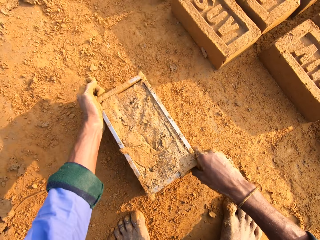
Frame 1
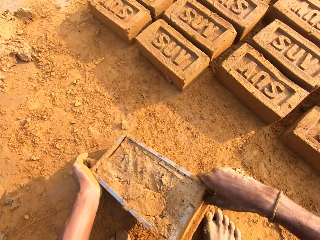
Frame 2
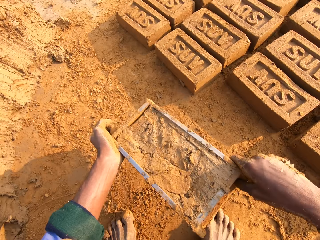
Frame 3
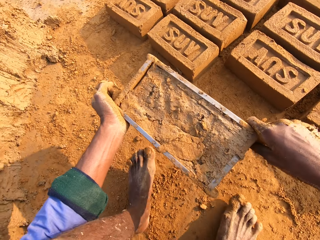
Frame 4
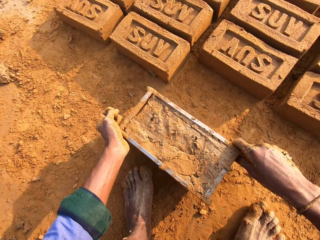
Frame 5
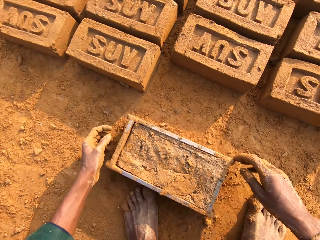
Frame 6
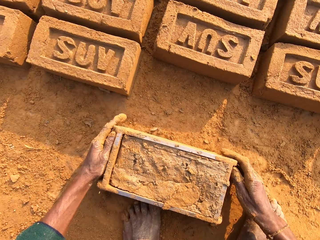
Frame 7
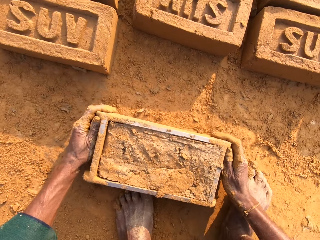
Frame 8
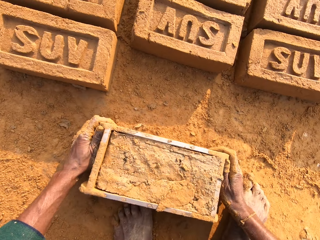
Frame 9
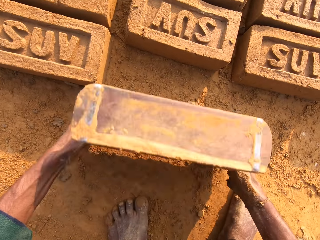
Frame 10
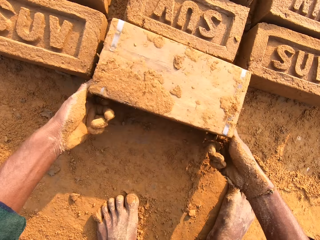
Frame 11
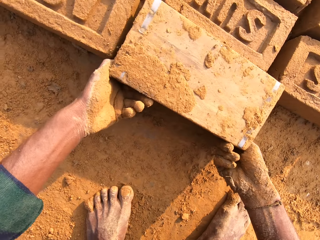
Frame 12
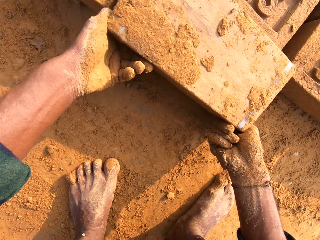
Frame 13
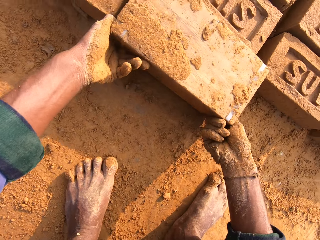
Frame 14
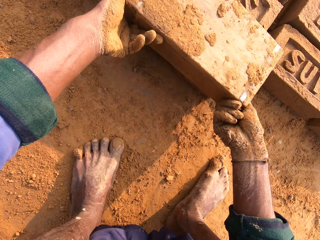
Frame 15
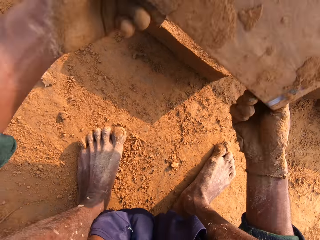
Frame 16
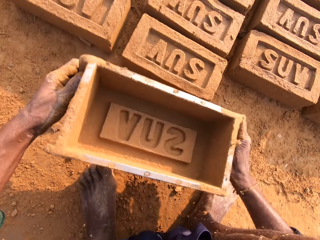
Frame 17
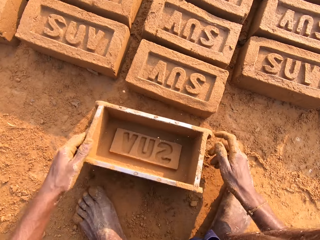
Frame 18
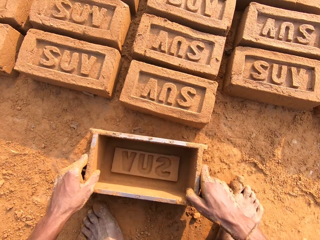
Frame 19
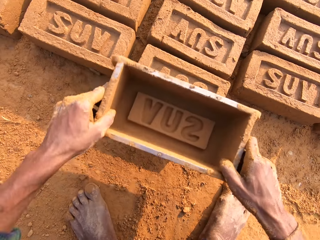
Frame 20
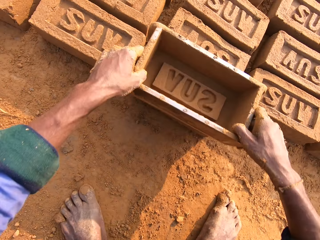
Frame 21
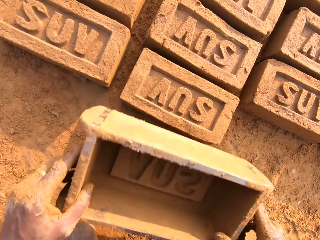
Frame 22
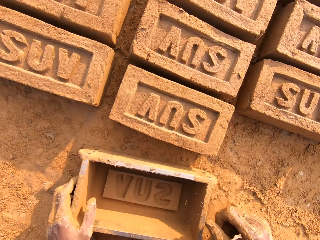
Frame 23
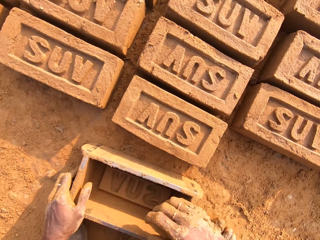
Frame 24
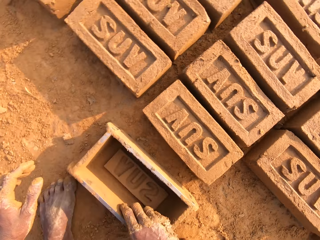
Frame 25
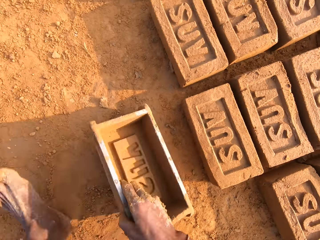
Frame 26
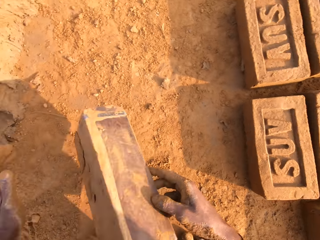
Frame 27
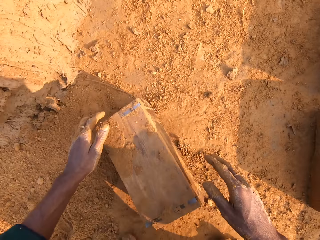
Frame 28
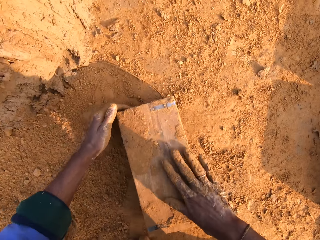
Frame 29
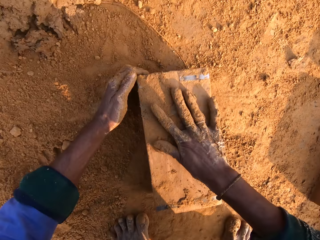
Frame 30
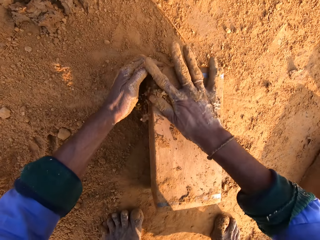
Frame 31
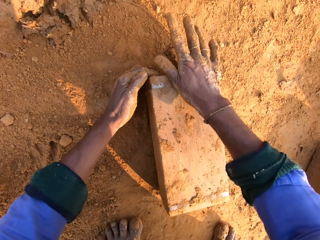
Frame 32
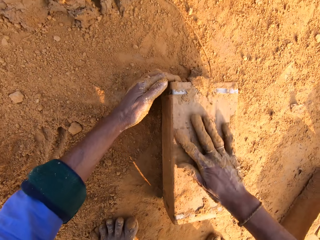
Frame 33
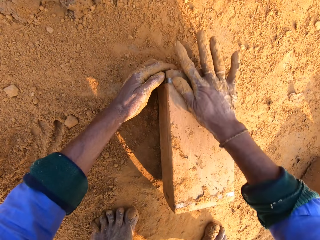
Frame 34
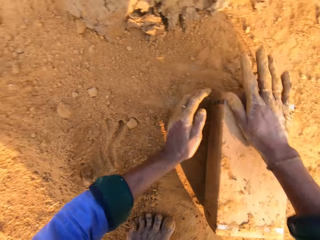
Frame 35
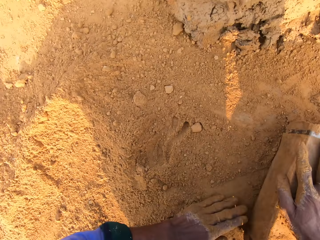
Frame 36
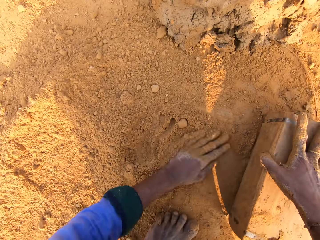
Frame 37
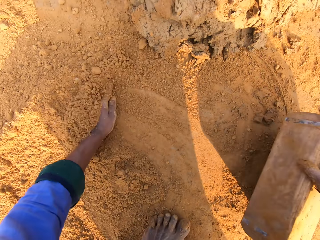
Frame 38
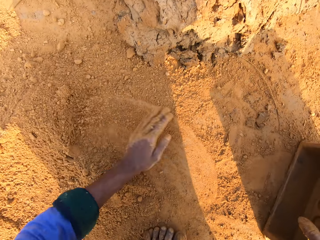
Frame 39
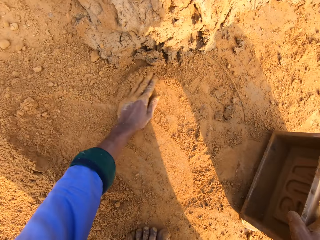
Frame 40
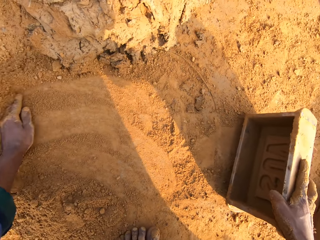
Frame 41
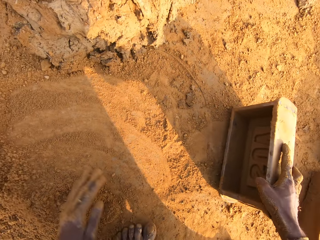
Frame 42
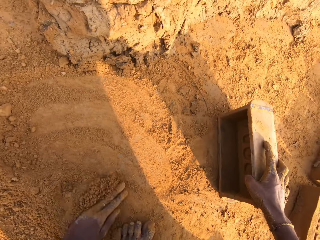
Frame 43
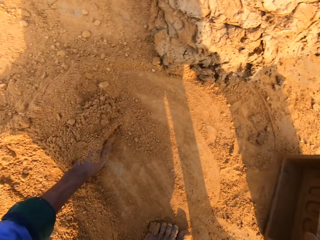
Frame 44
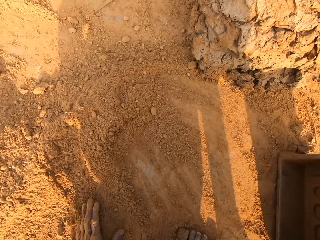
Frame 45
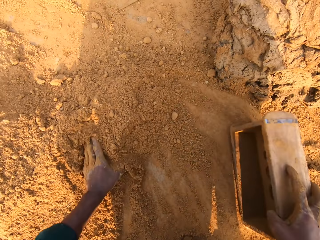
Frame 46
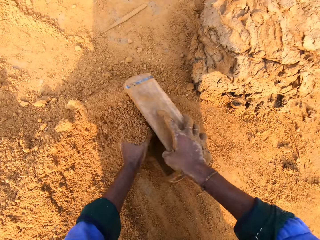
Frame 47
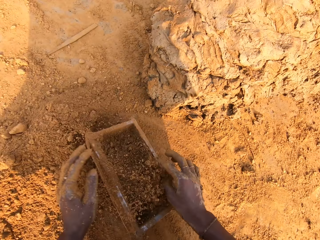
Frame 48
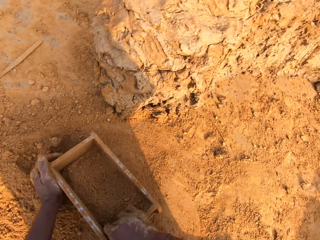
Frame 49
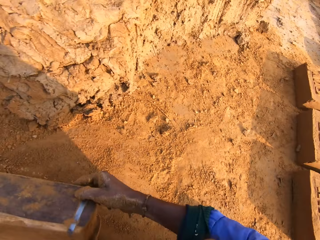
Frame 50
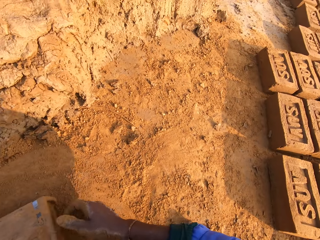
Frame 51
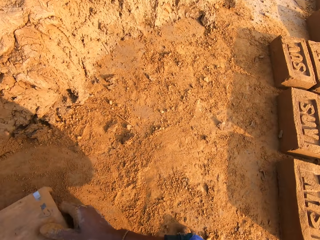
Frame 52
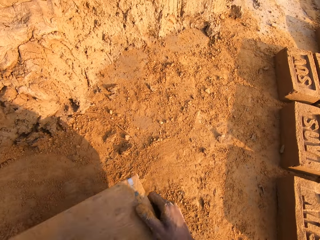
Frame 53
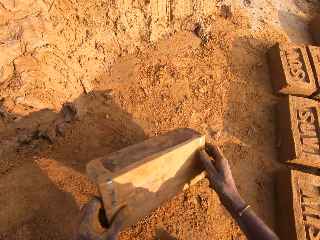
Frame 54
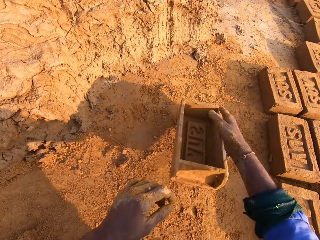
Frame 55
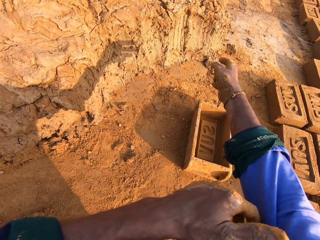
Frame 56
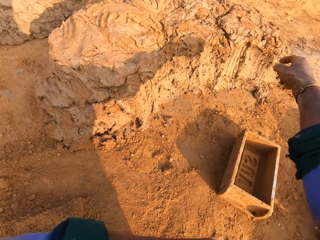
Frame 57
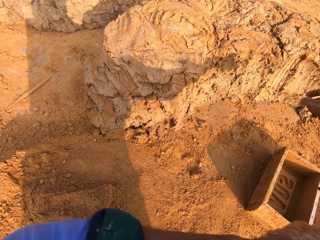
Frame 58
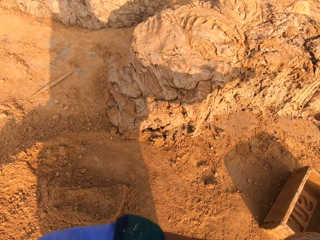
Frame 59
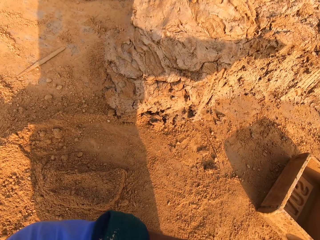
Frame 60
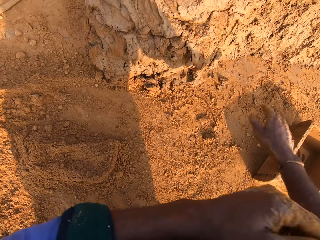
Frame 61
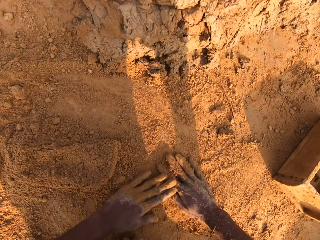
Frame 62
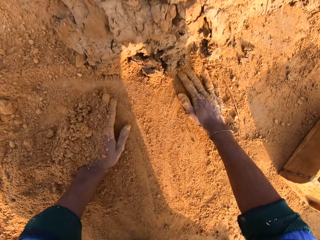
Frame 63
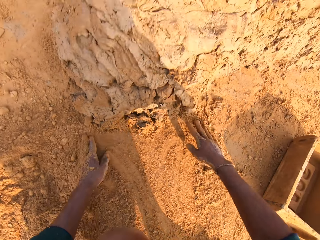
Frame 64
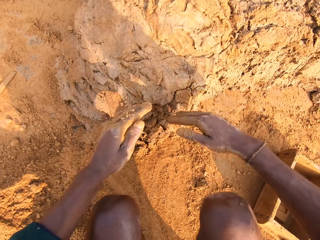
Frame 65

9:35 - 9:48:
The camera wearer flips the brick mold or brick box. They remove the brick mold. They wipe off clay from the brick box with hands. They rub hands in the soil. They put sand inside the brick mold and pour it on the ground.

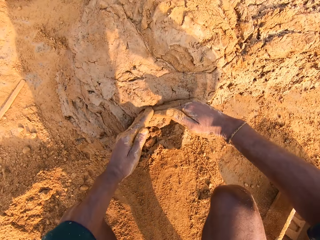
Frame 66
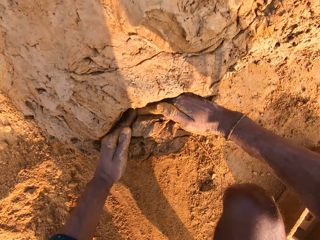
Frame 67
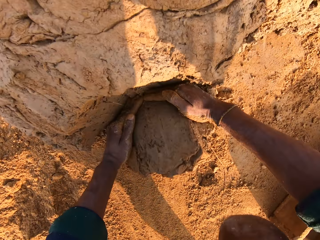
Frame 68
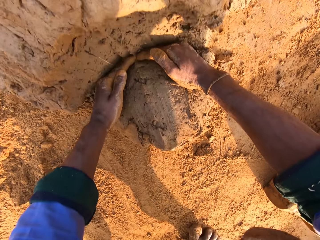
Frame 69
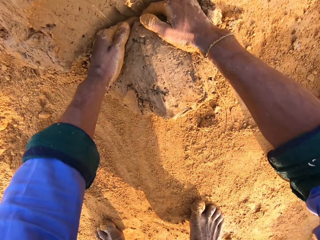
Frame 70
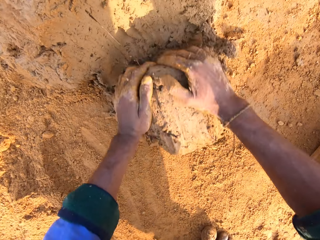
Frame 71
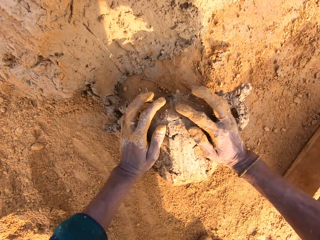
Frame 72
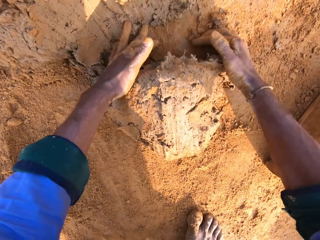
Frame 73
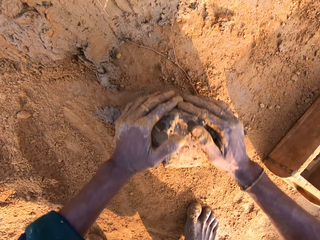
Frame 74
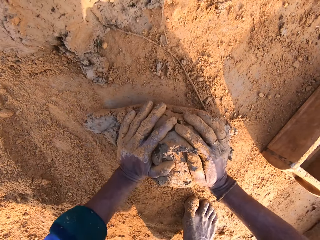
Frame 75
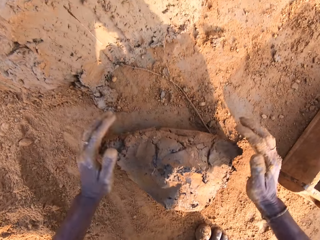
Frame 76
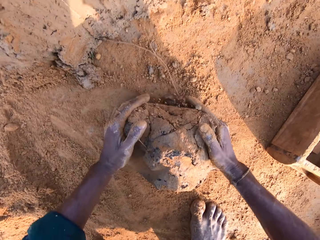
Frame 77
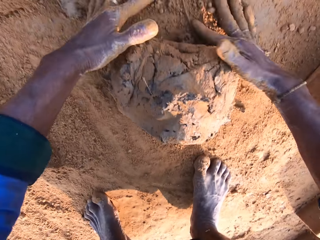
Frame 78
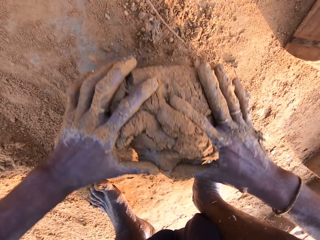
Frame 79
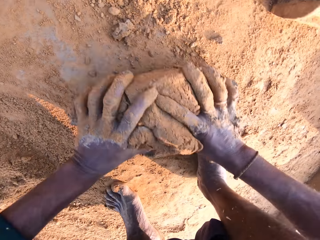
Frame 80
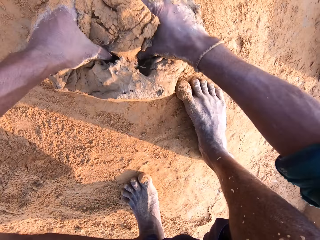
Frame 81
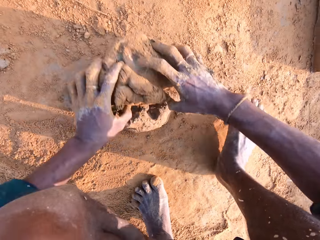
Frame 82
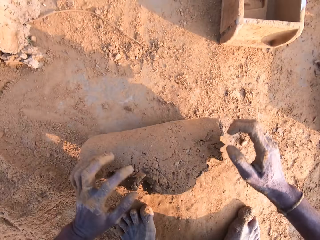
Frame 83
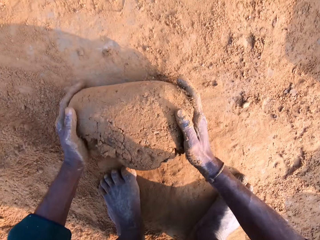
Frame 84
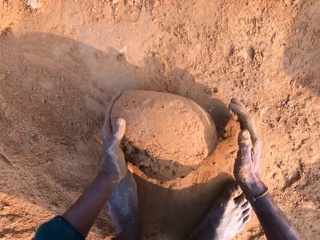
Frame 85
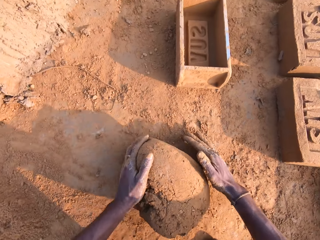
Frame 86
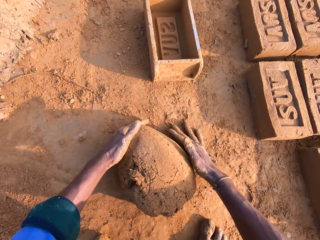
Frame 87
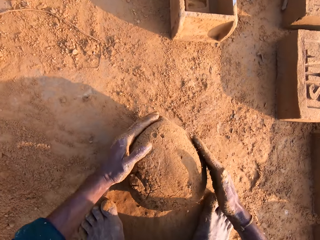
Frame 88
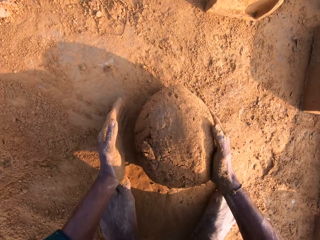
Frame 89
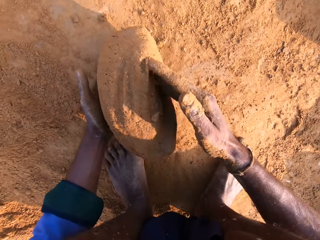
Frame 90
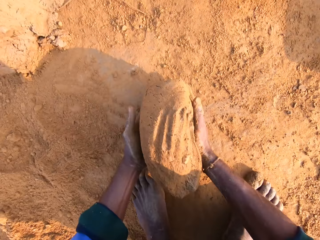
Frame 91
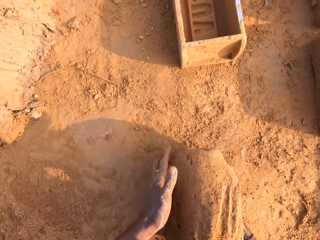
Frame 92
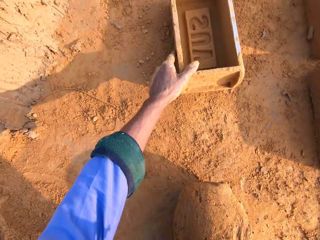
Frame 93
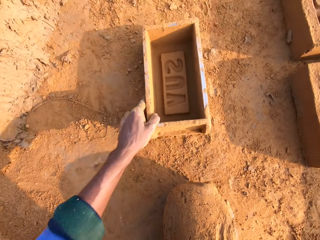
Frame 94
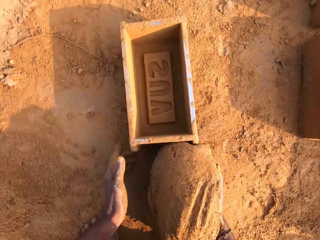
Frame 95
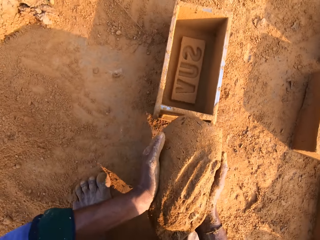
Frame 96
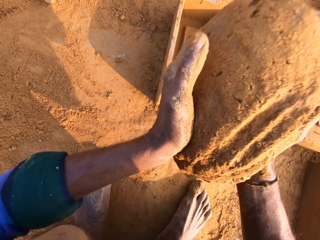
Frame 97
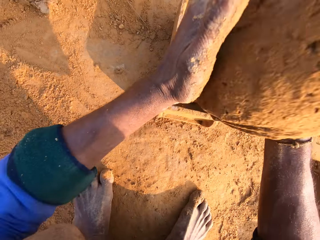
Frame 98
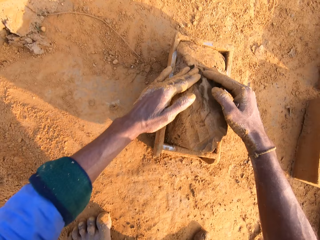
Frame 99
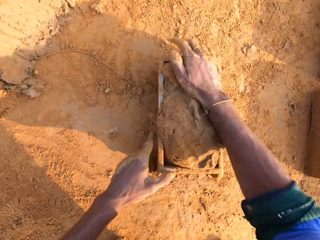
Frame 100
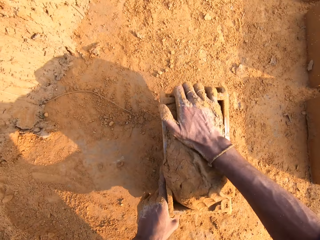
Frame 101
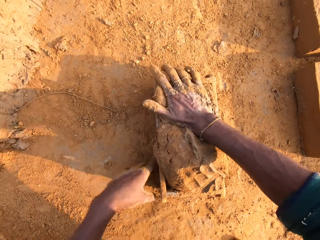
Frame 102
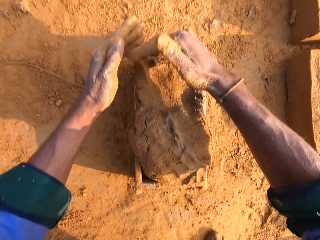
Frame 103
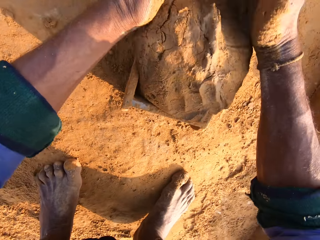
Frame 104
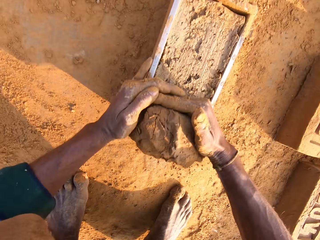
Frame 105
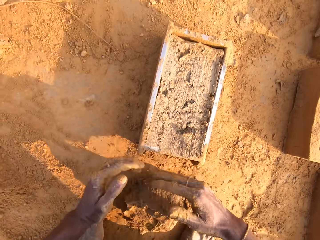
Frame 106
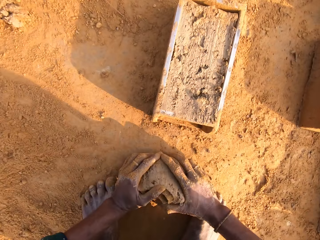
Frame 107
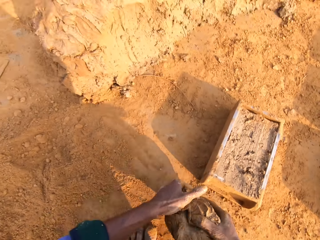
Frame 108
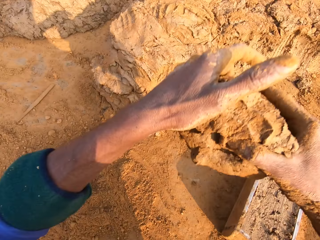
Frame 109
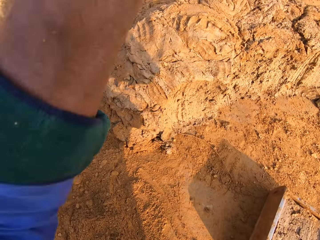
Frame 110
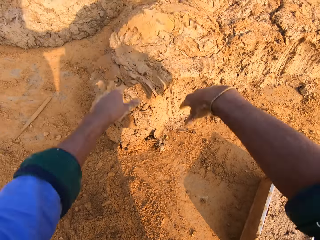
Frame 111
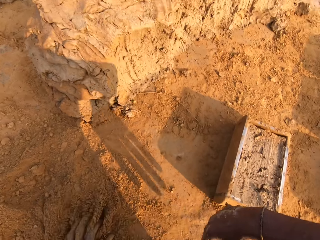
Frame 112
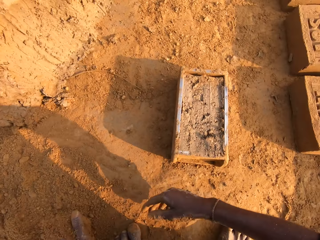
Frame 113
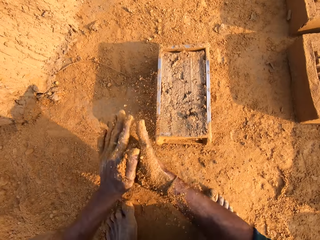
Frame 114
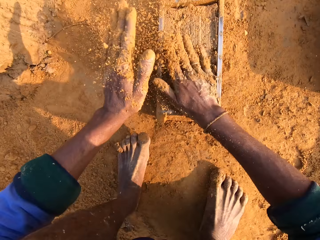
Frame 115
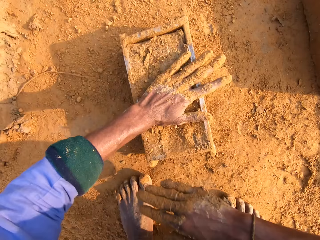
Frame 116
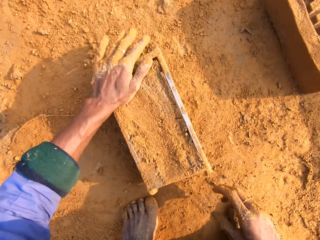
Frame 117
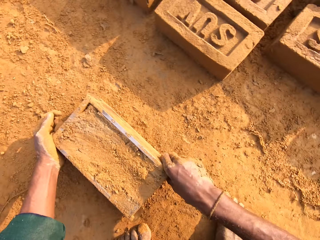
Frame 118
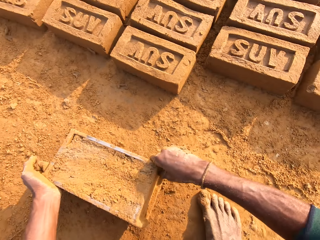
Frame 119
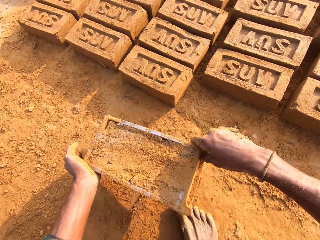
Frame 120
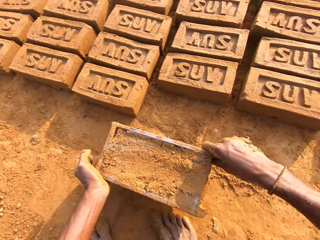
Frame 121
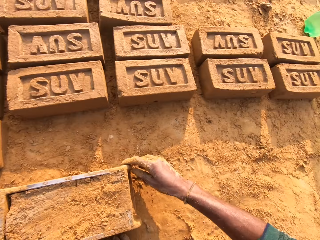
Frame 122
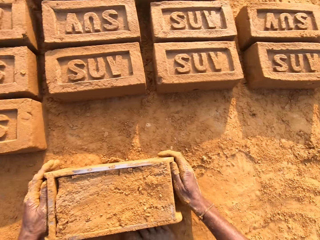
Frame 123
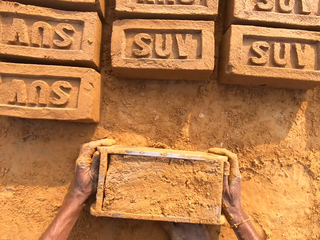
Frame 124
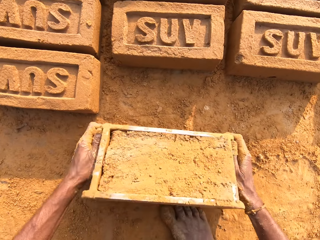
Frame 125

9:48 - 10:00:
The camera wearer slices the clay with both hands. They scoop the clay with both hands. They mold the clay with both hands on the ground. They move the brick box closer to them. They put the clay in the brick box. They remove the clay from the brick. They return the remaining clay on the other clay. They throw the clay on the bigger clay. They sprinkle soil on the clay.
